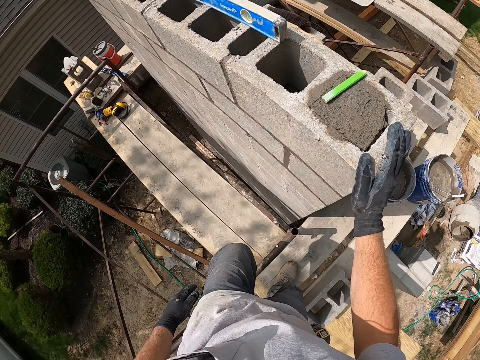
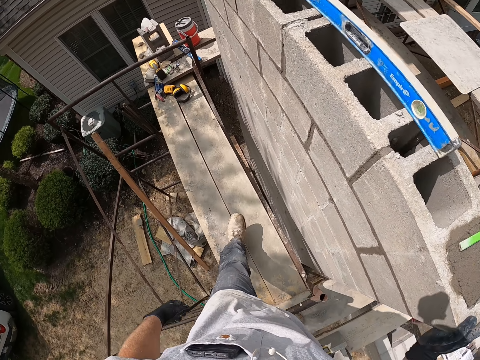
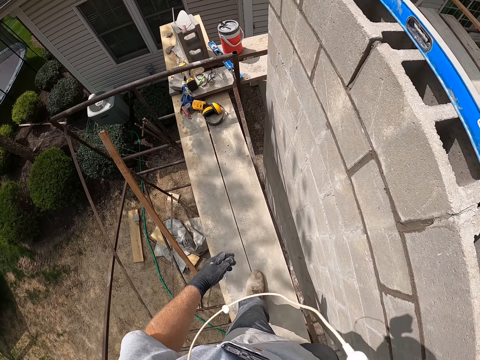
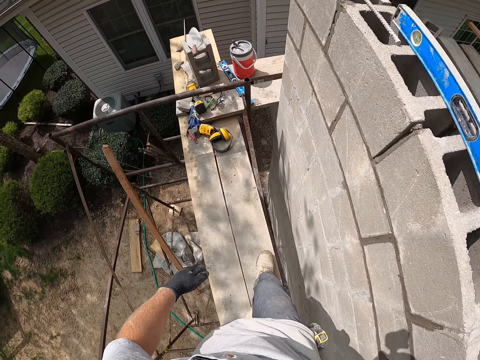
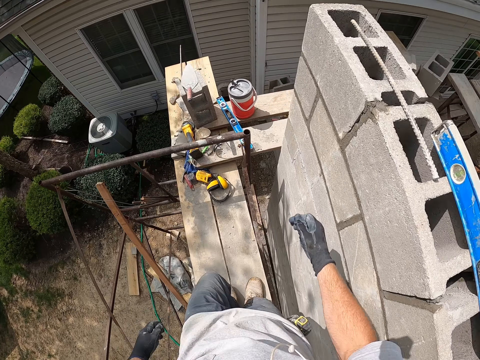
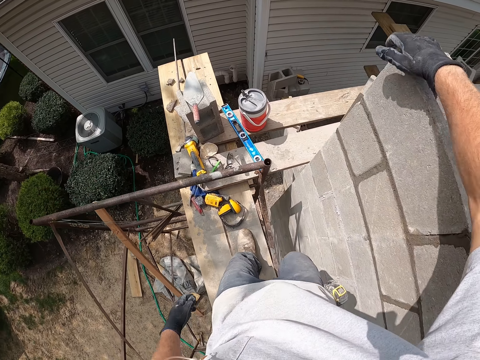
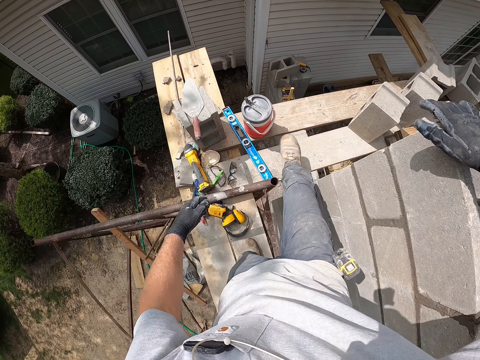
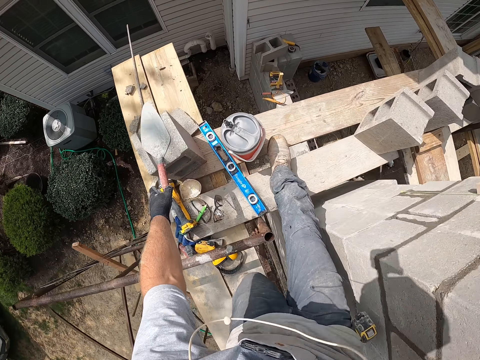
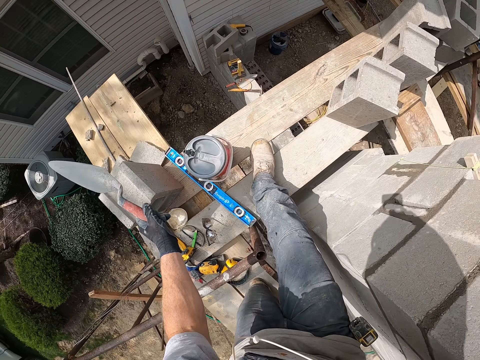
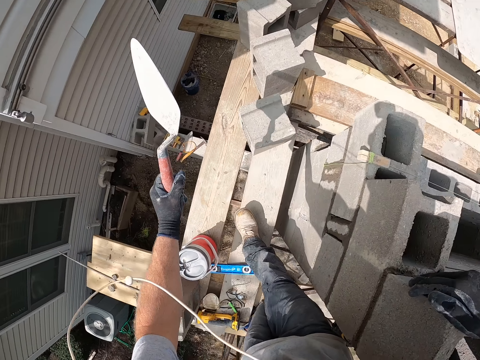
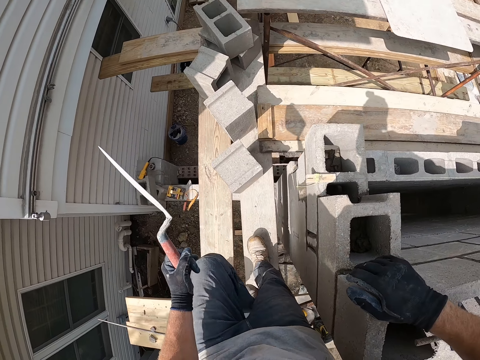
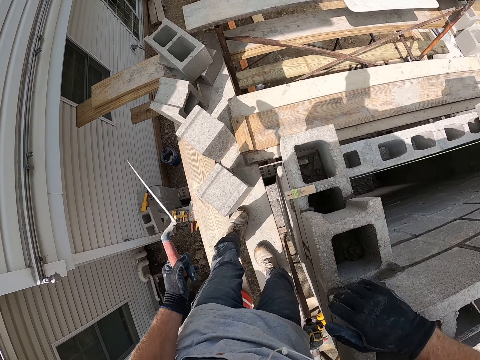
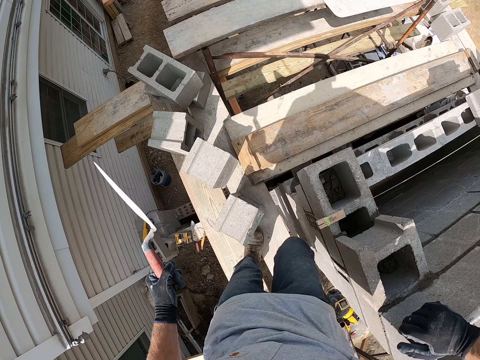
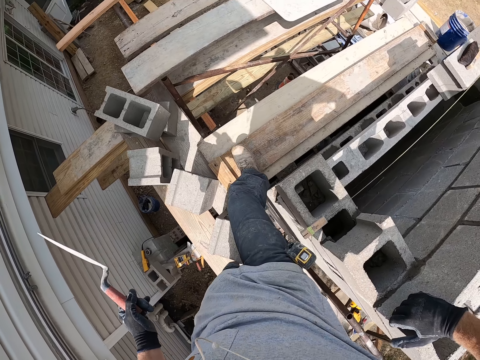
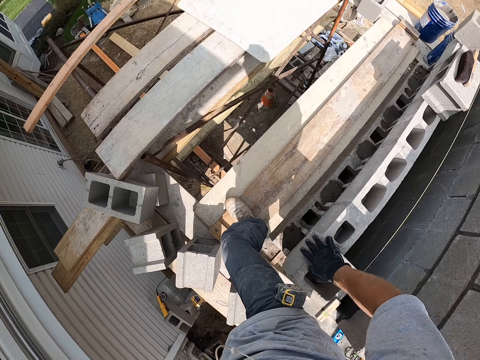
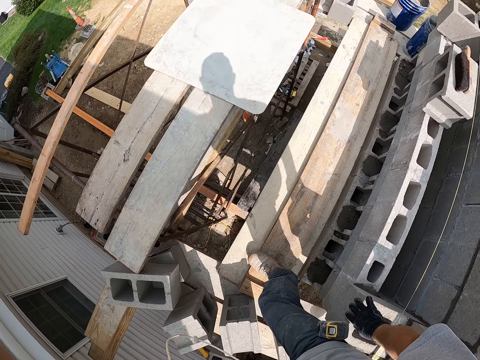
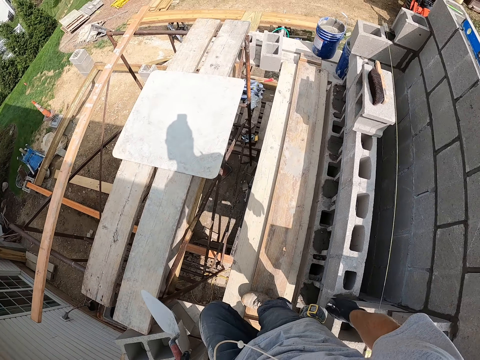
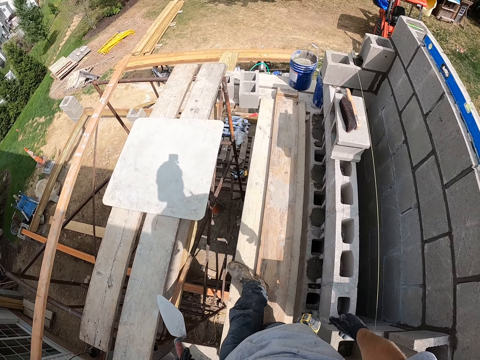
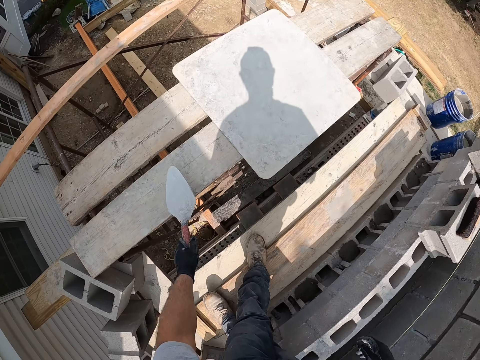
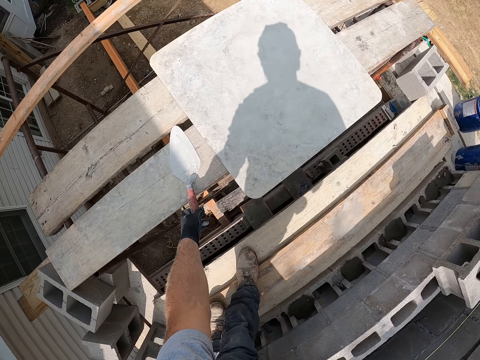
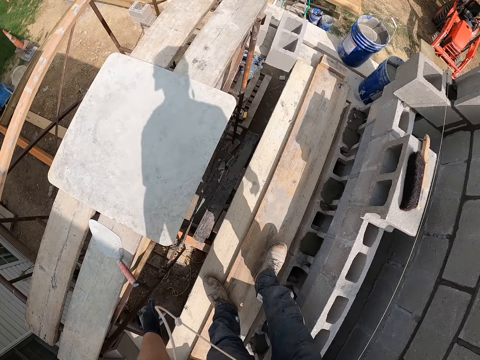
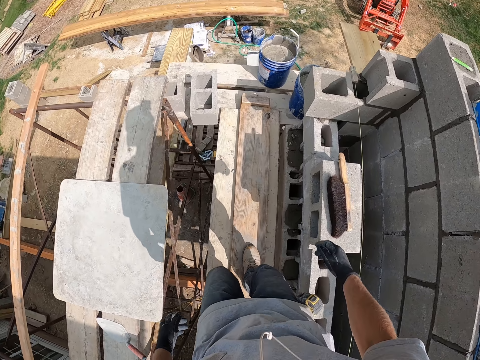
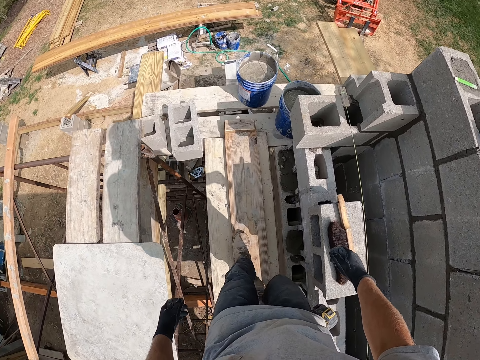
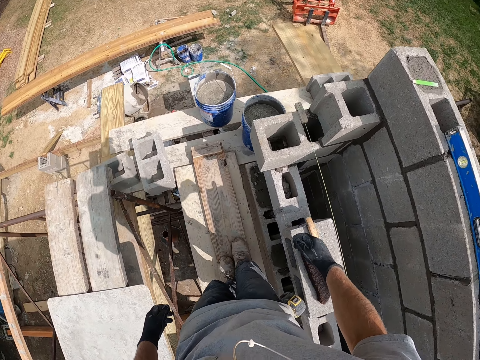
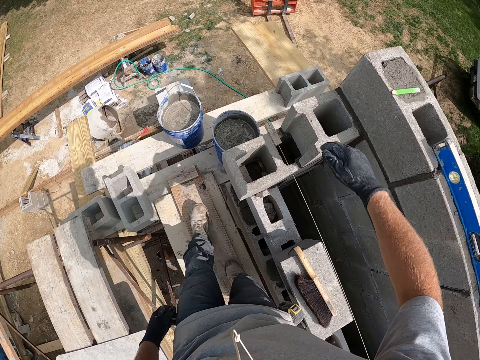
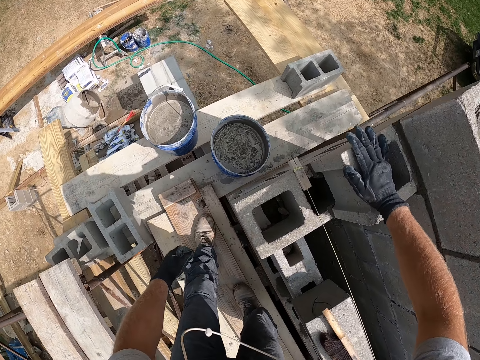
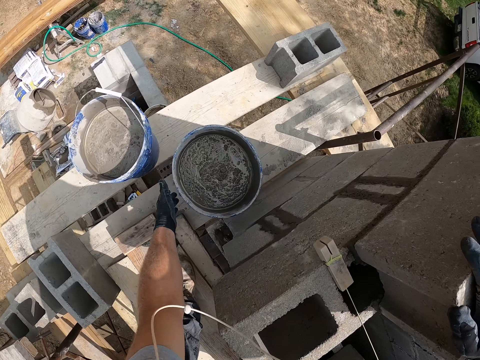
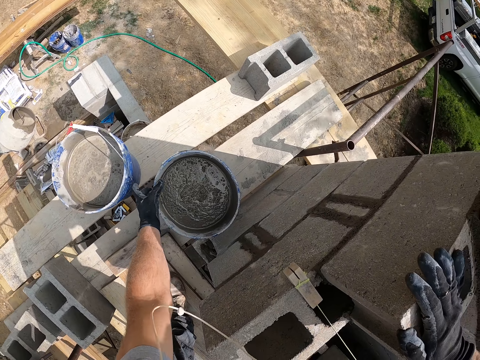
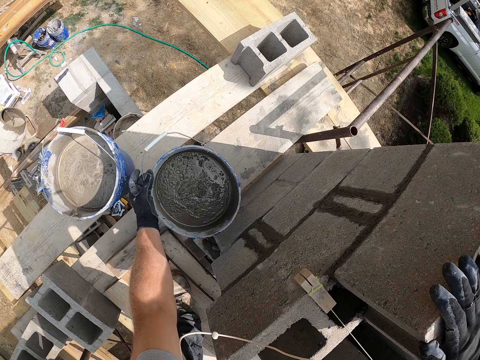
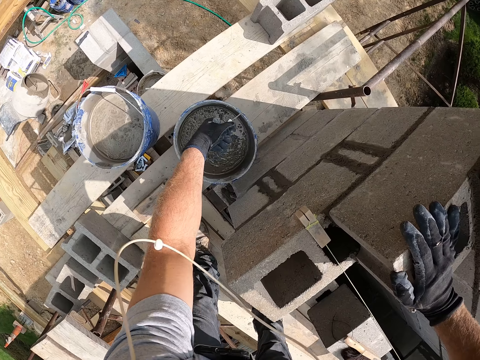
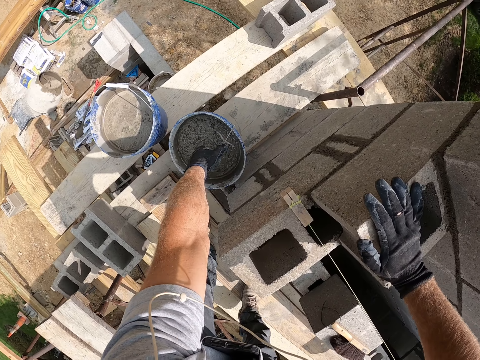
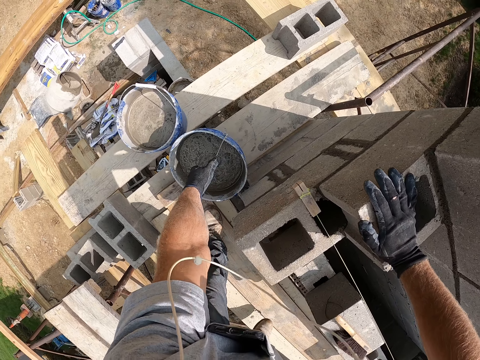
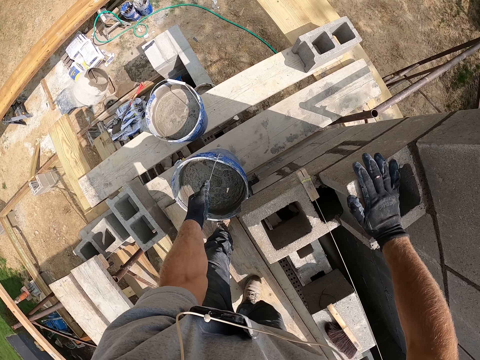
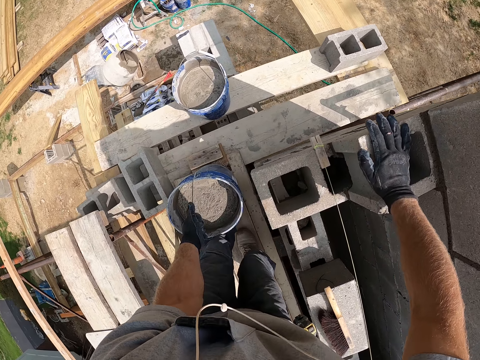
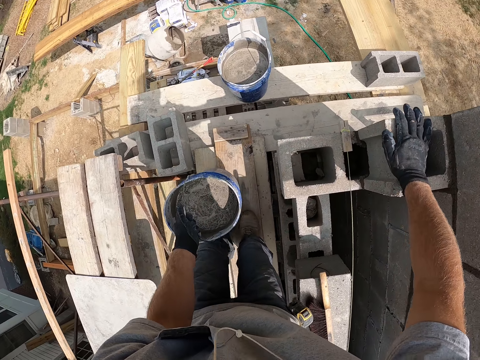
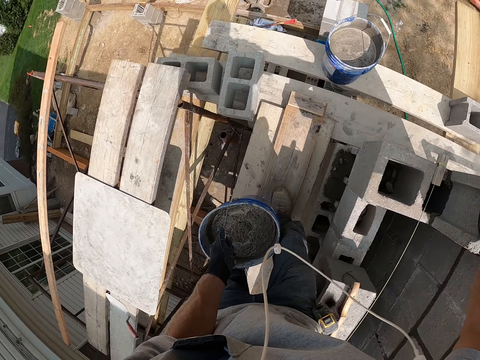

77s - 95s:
The camera wearer walks on the wood support beside the wall. He puts his hand on the wall. He picks up the trowel. He moves around the wall. He lifts his hand. He puts down his hand. He puts down the trowel. He lifts the pail. He puts his hand on the concrete brick. He holds the bucket. He lifts the bucket.

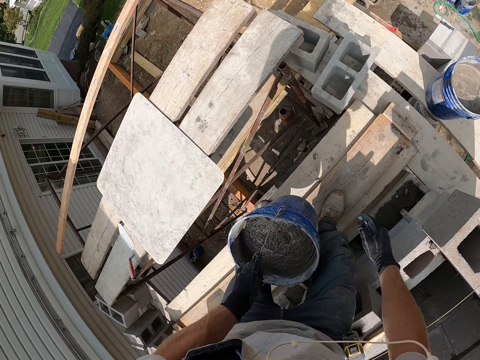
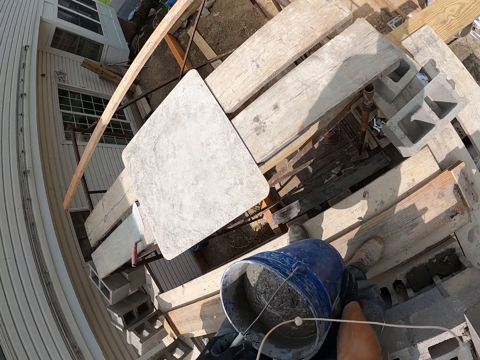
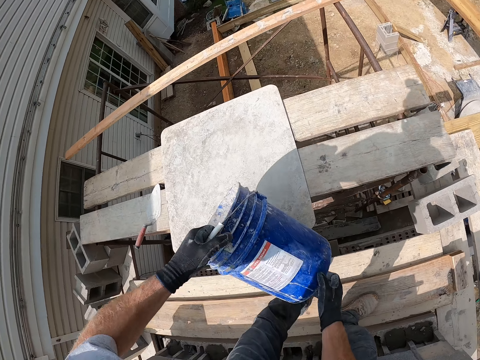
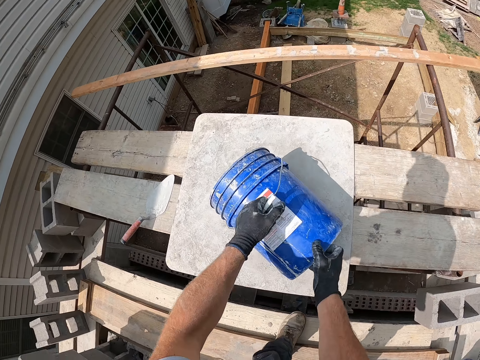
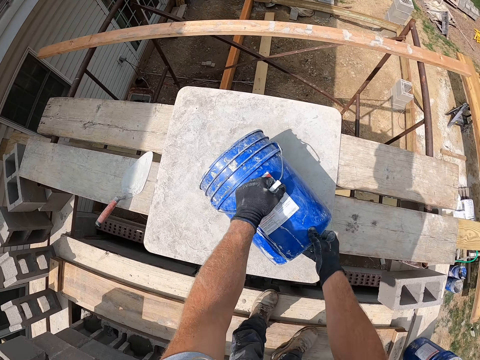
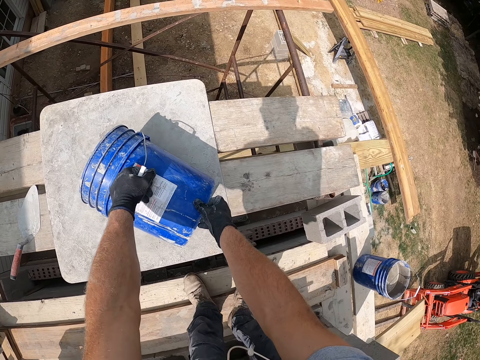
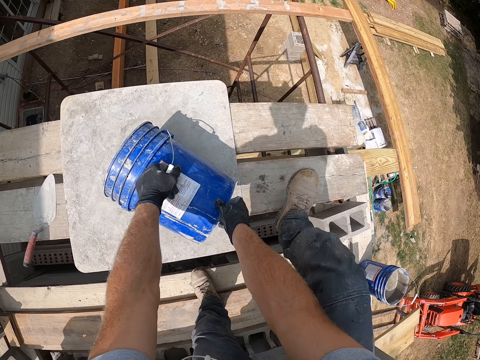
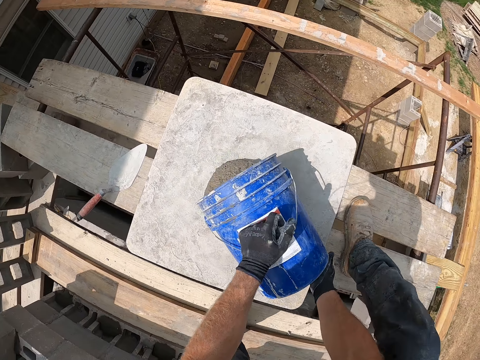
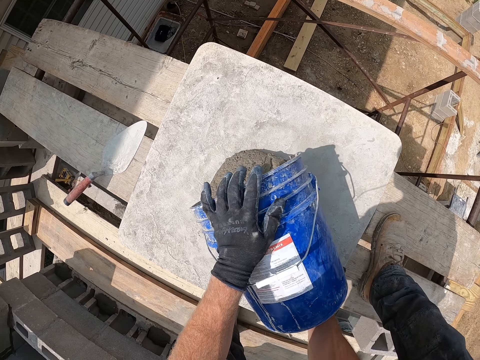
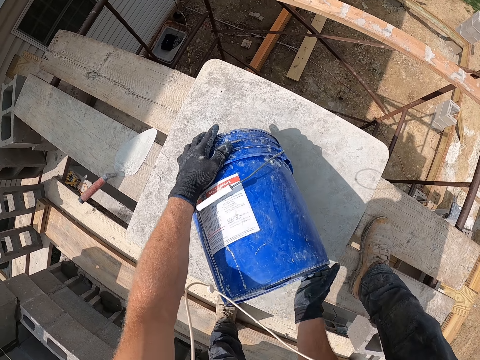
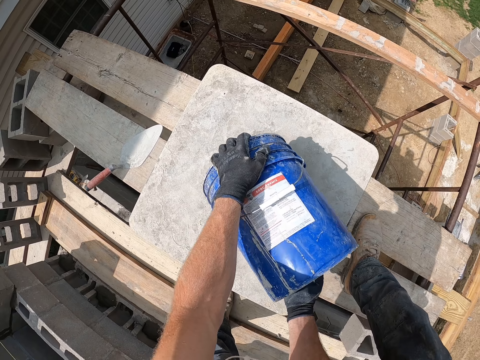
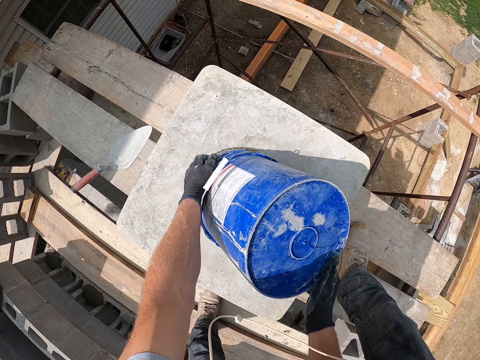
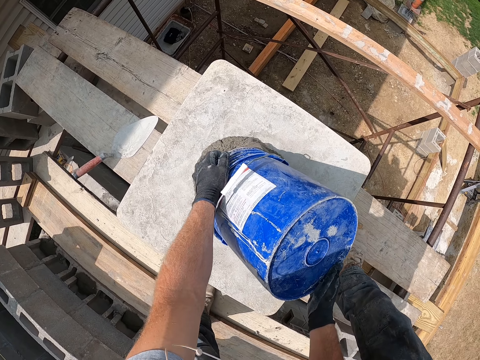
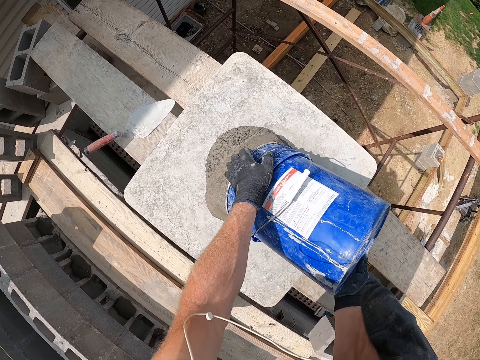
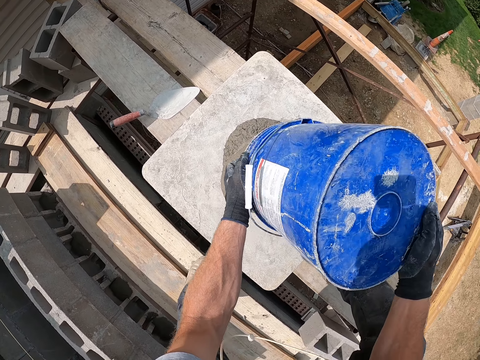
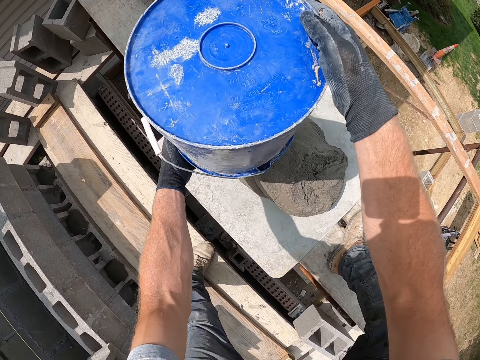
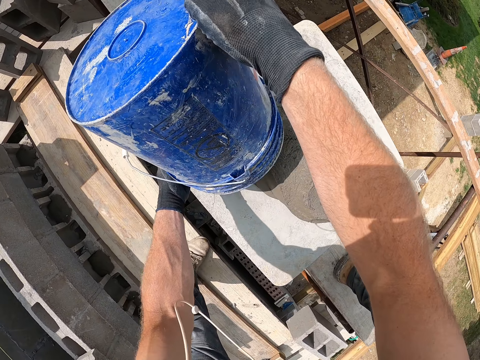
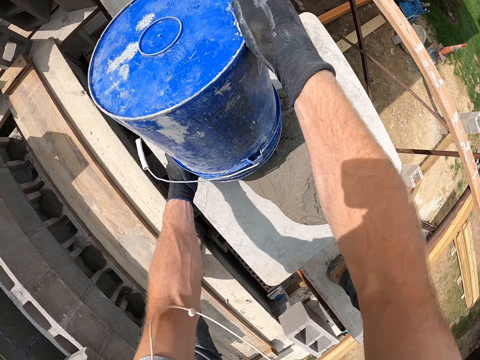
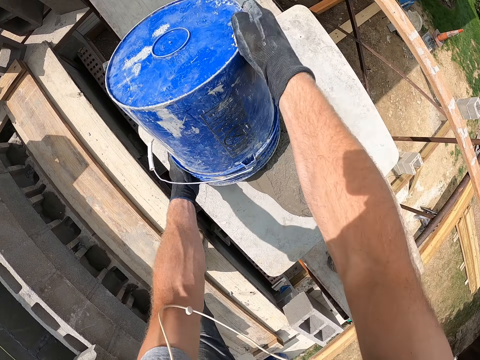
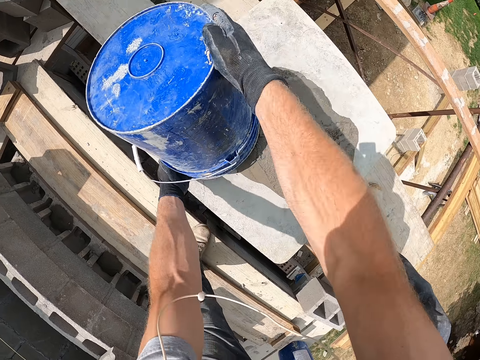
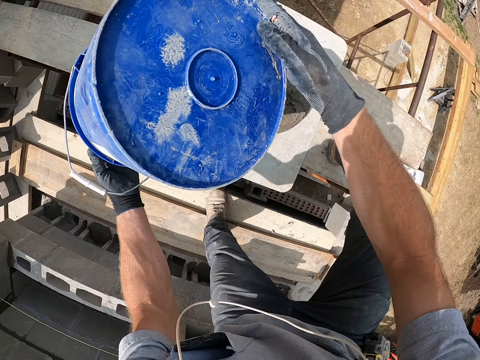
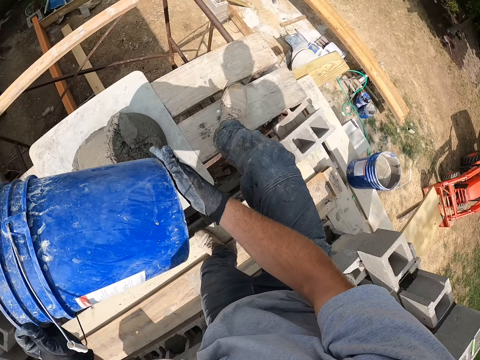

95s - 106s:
The camera wearer holds the bucket with both hands. They put the bucket on the board. They pour the cement mortar on the board. They lift the bucket. They hit the bucket against the board. They shake the pail.
